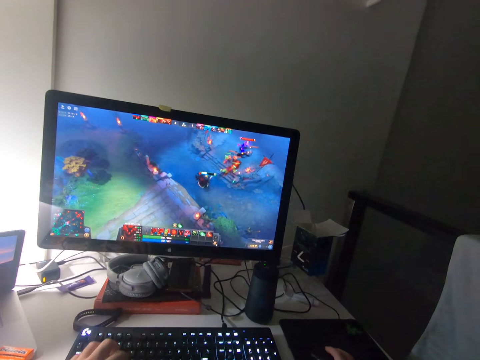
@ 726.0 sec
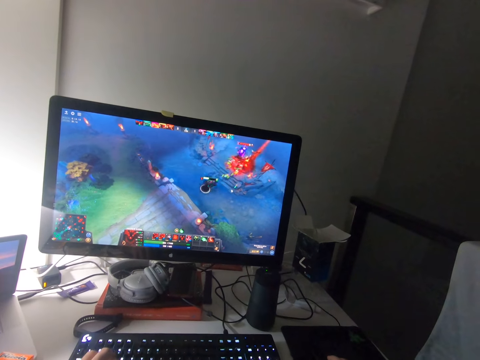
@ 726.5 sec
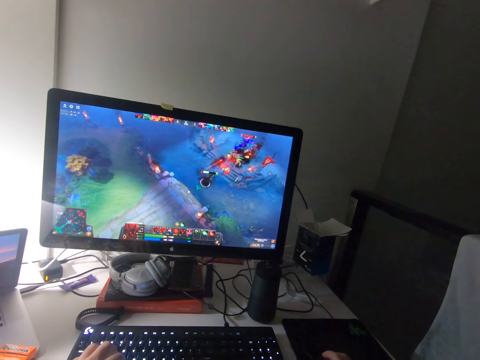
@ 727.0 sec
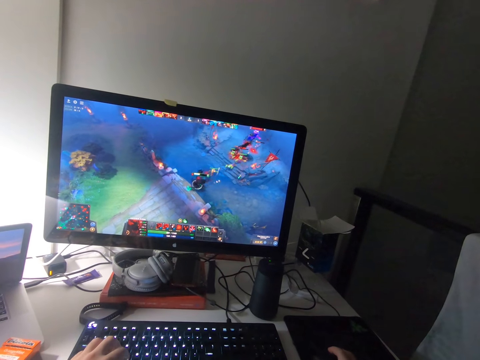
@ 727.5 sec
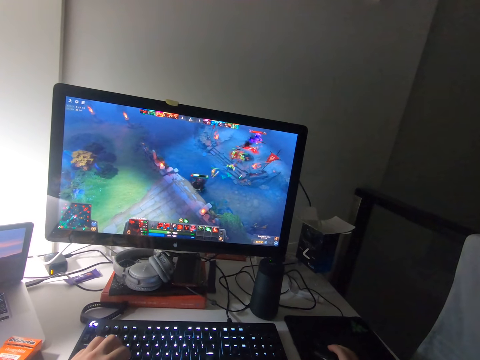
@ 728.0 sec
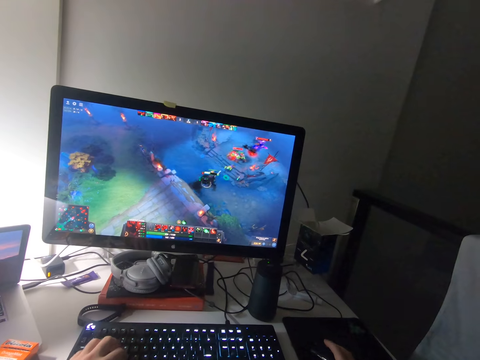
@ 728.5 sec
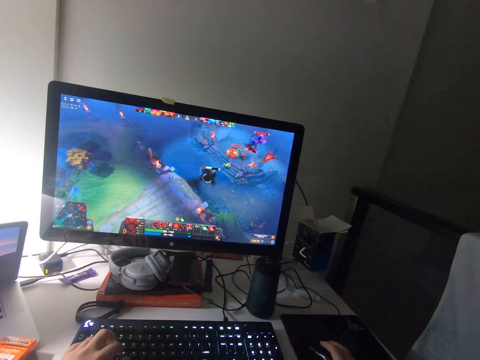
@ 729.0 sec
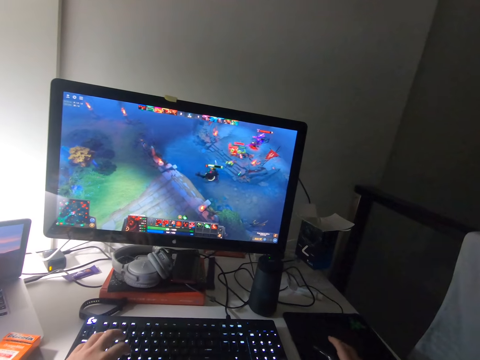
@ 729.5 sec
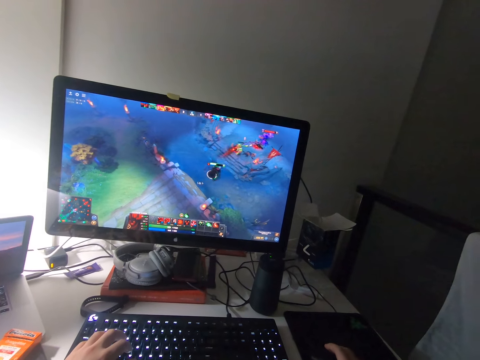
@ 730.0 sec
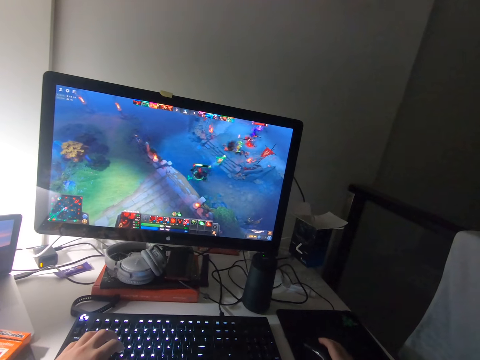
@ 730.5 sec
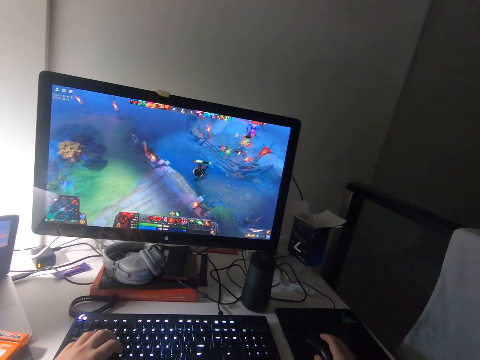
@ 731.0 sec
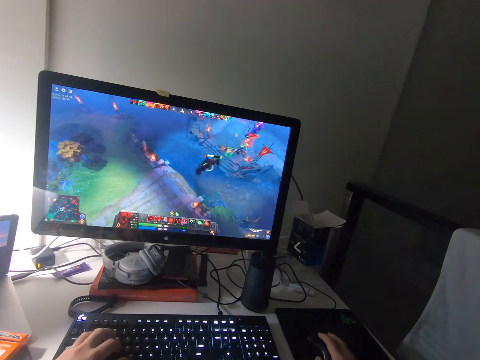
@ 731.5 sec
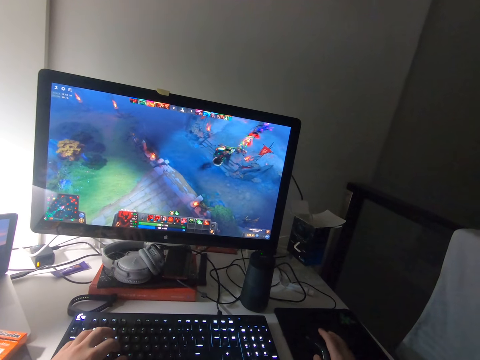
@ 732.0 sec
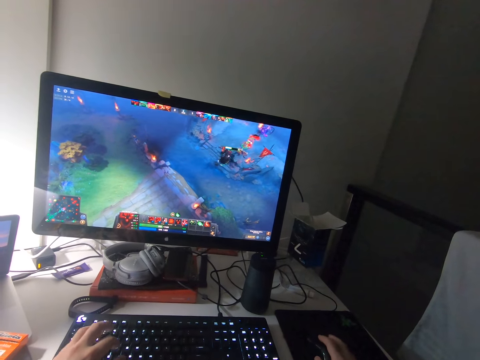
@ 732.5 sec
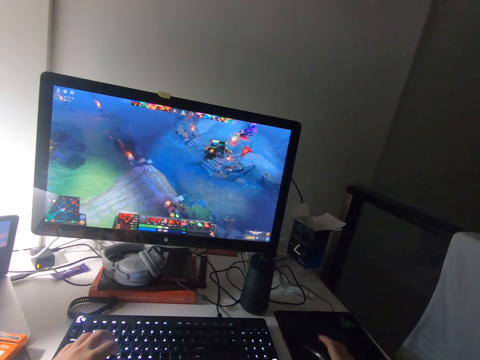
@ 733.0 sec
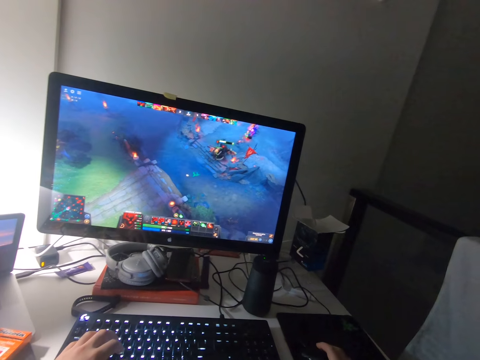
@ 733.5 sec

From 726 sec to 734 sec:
The camera wearer operates the keyboard. They press the mouse, operate the keyboard, press the mouse, operate the keyboard and press the mouse.
